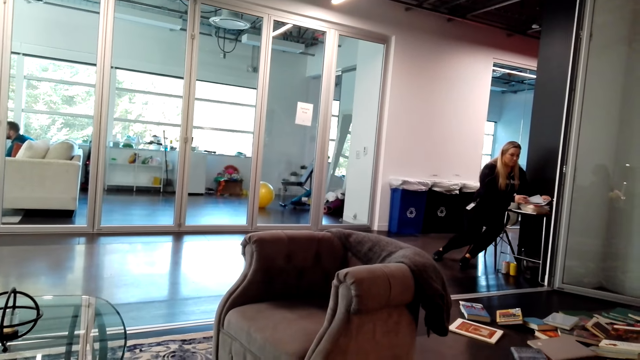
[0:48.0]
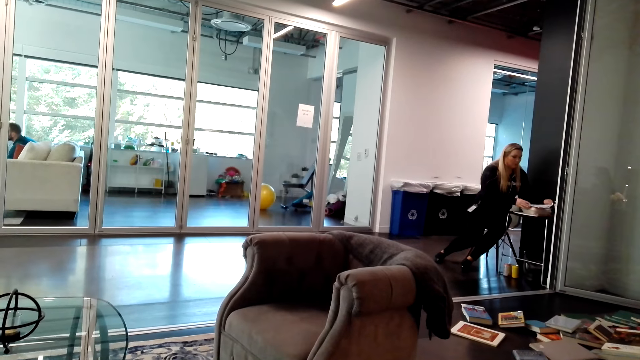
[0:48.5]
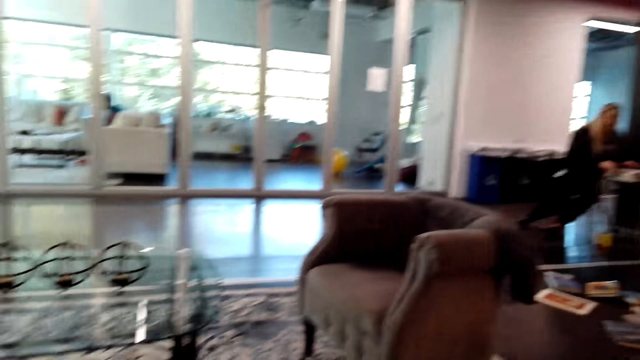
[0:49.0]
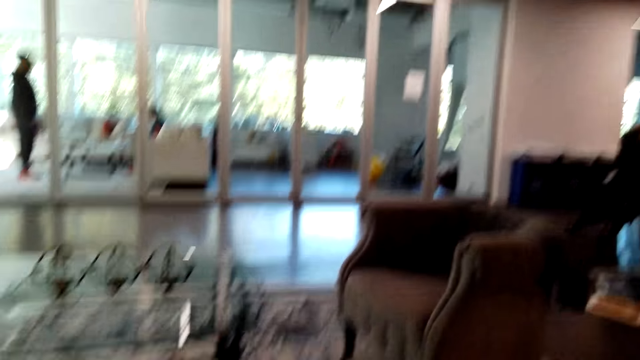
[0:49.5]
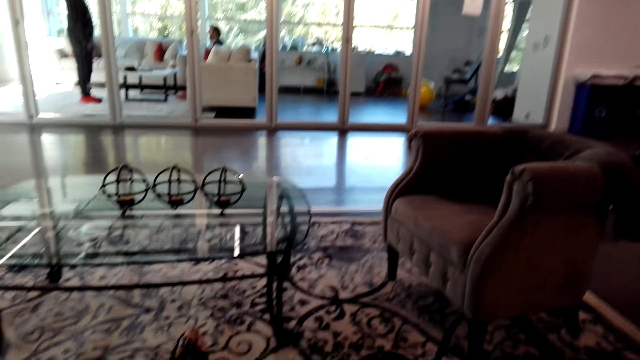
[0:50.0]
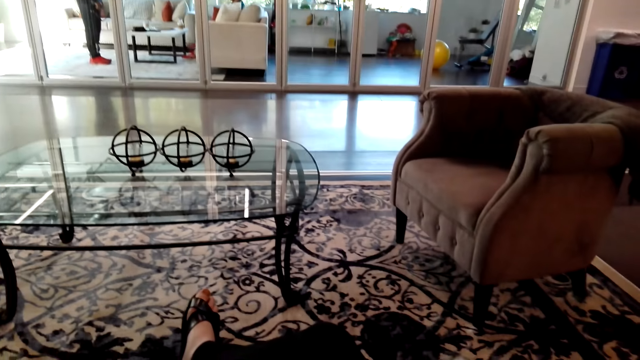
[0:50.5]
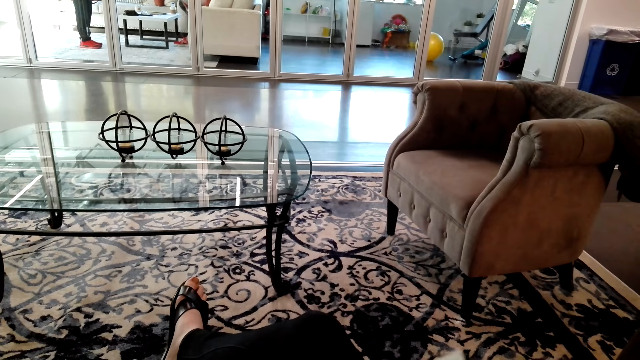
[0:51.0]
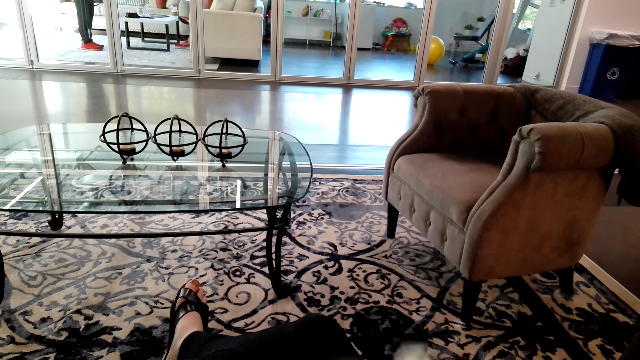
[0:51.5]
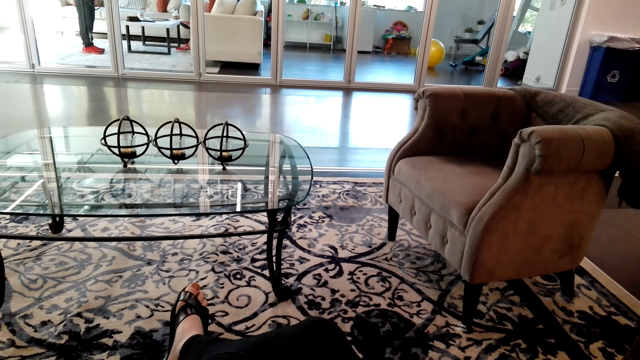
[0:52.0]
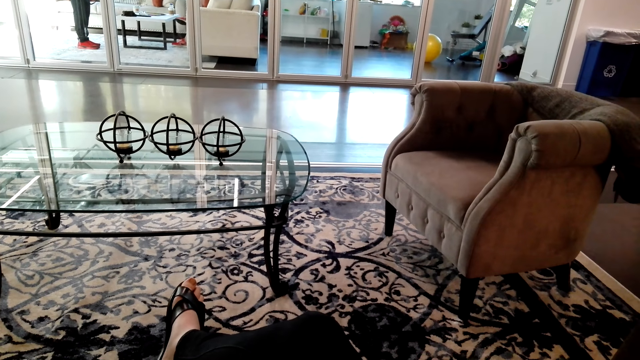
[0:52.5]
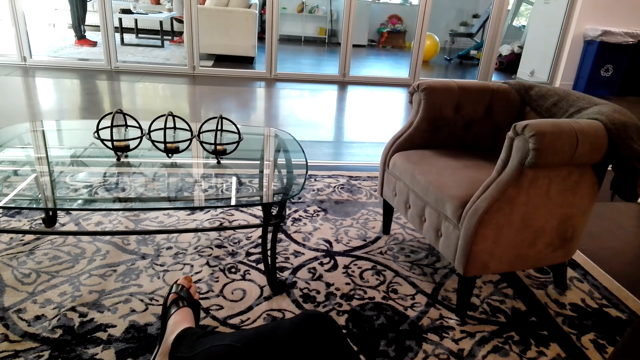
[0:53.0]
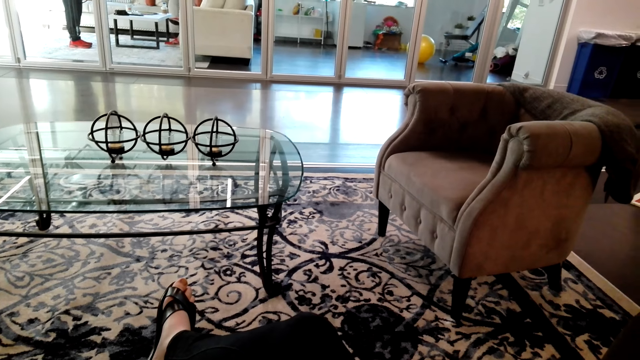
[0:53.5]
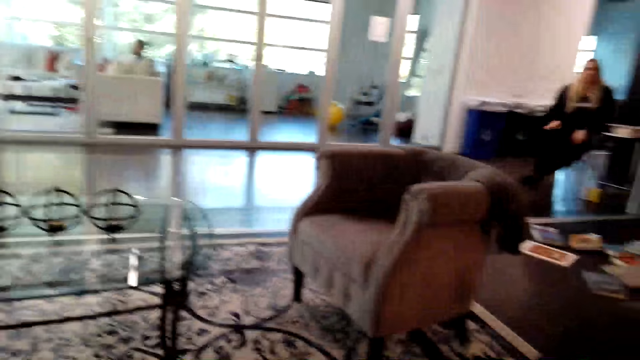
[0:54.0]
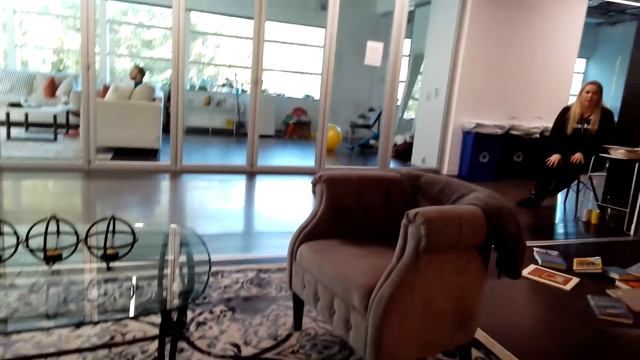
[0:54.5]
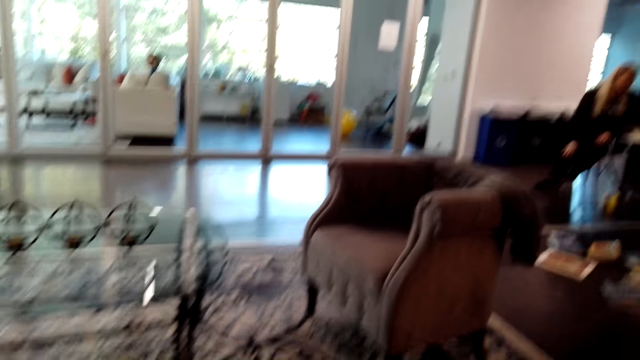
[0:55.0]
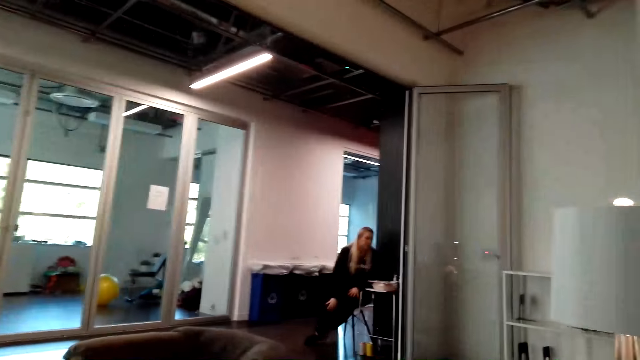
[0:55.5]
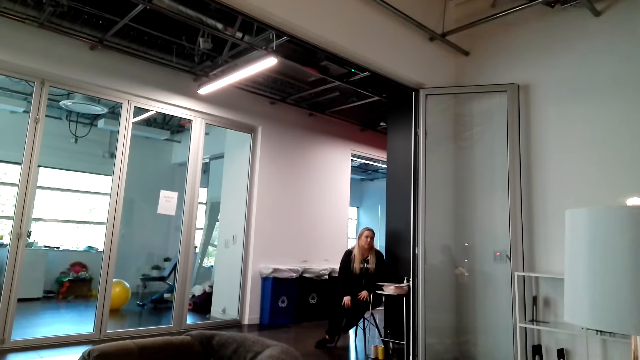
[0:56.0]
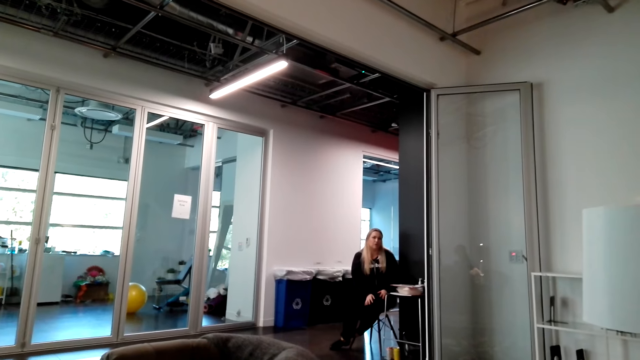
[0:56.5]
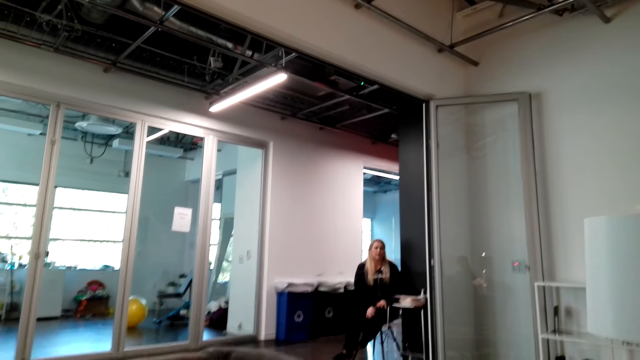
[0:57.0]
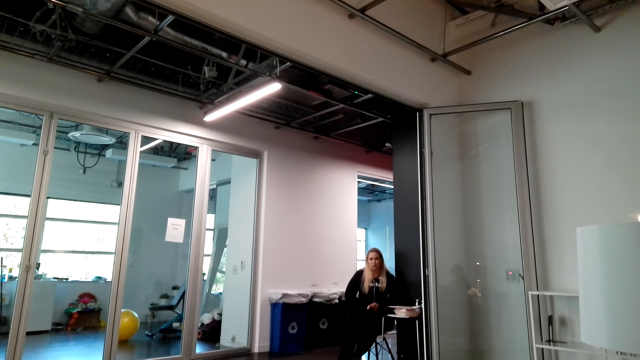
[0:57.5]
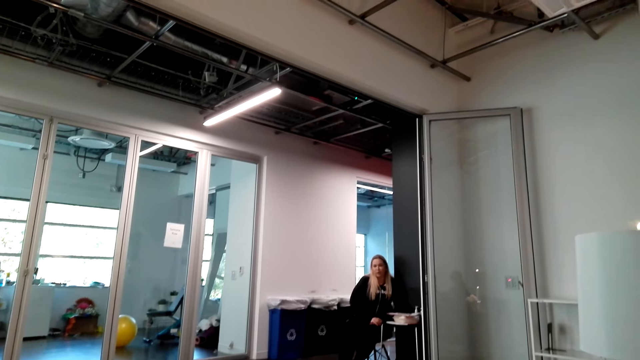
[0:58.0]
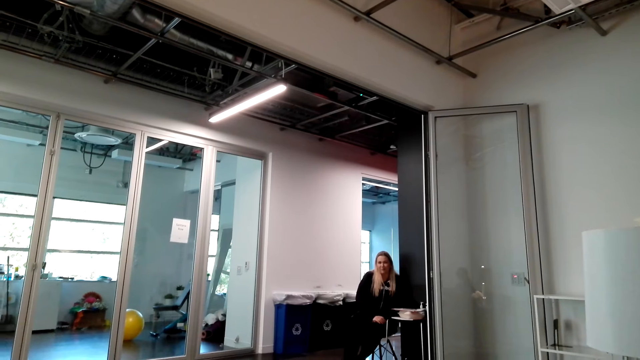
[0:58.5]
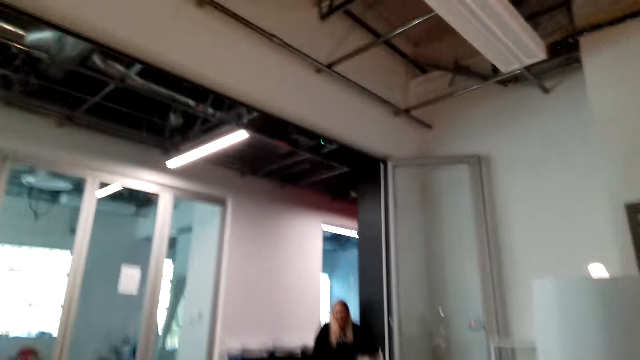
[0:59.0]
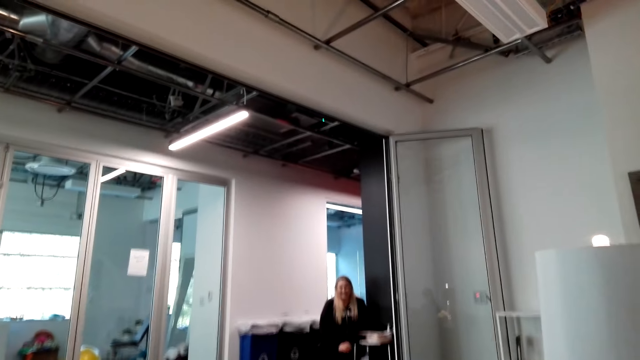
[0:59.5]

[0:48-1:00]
A woman speaks to the camera wearer. The camera wearer looks at the woman. The woman speaks to the camera wearer. The camera wearer looks at the woman. The woman speaks to the camera wearer.

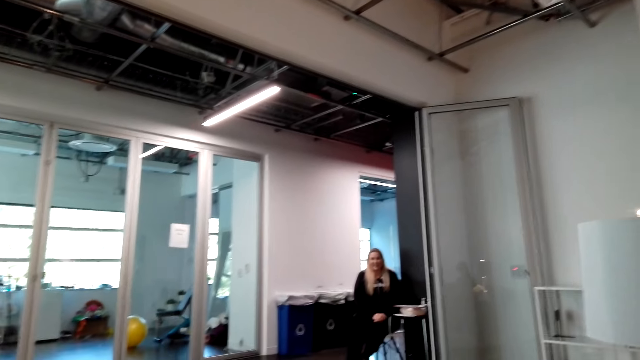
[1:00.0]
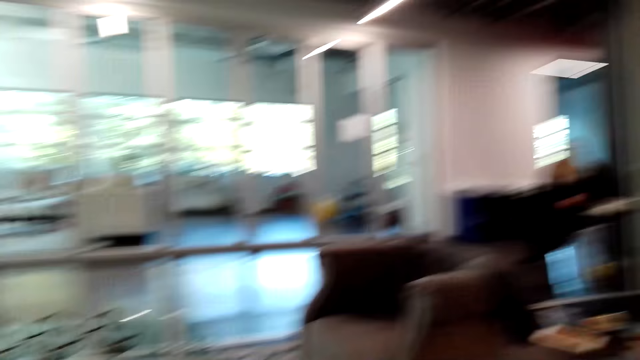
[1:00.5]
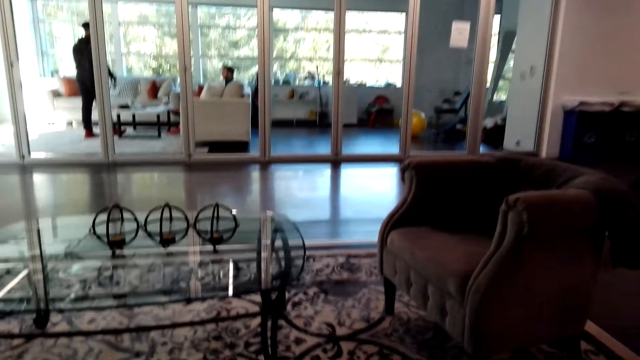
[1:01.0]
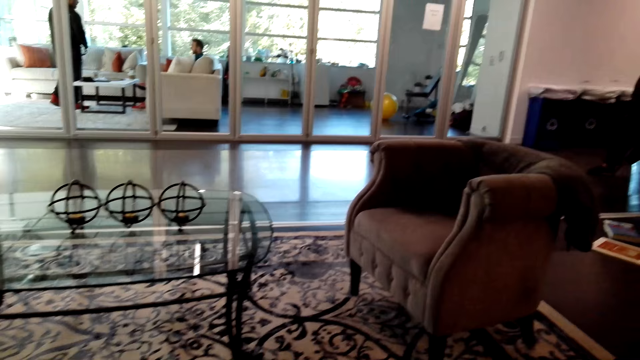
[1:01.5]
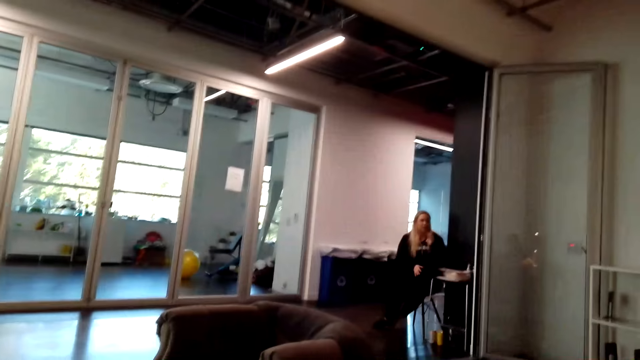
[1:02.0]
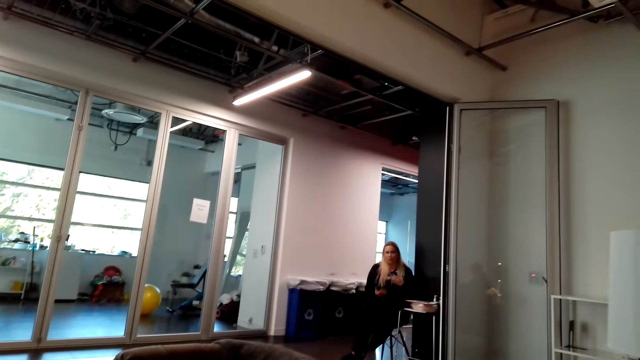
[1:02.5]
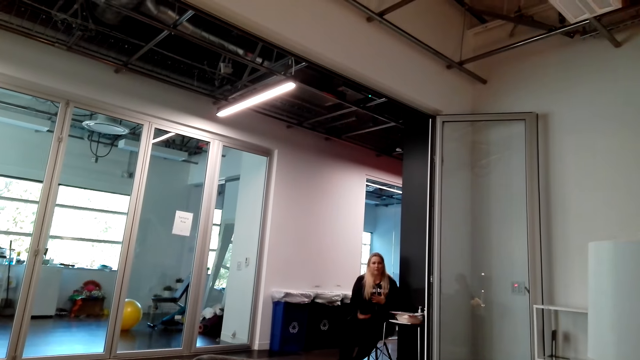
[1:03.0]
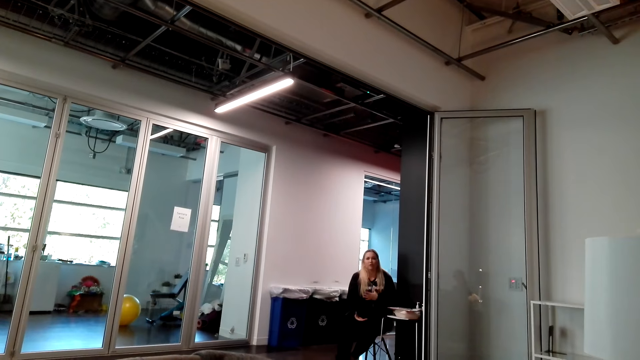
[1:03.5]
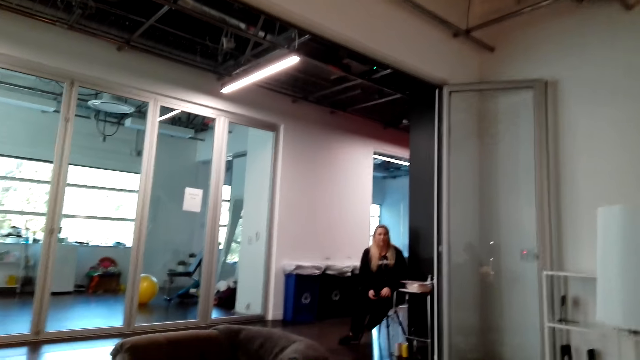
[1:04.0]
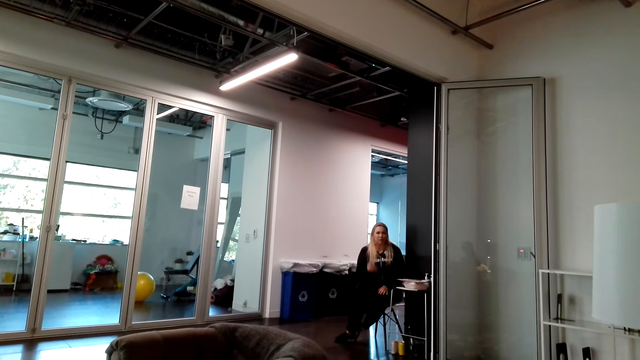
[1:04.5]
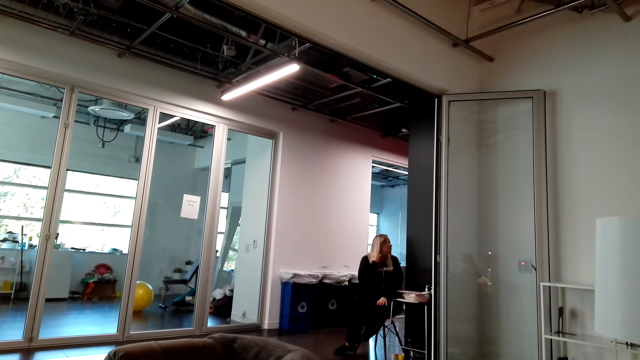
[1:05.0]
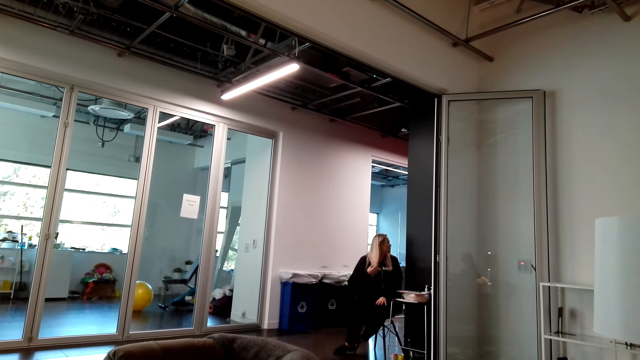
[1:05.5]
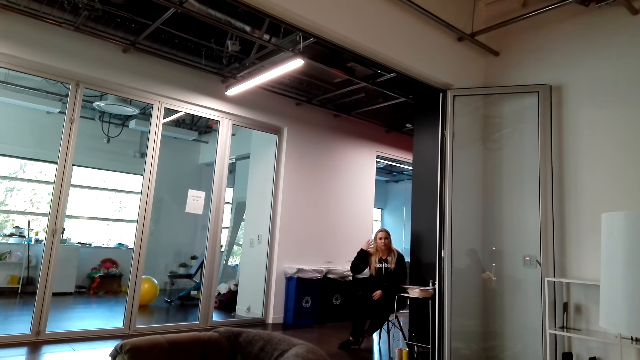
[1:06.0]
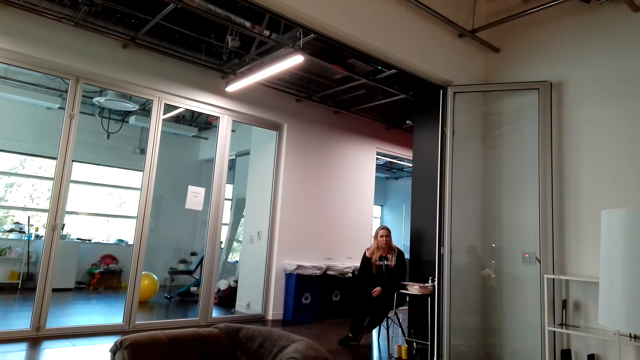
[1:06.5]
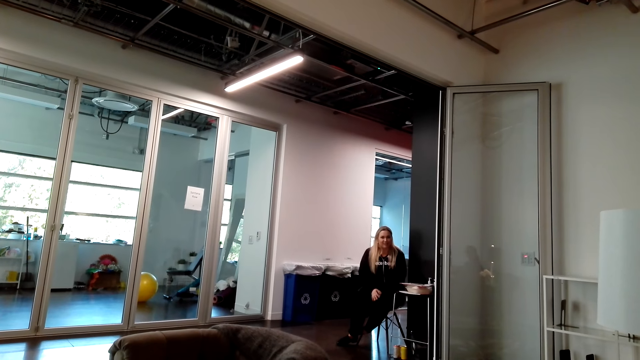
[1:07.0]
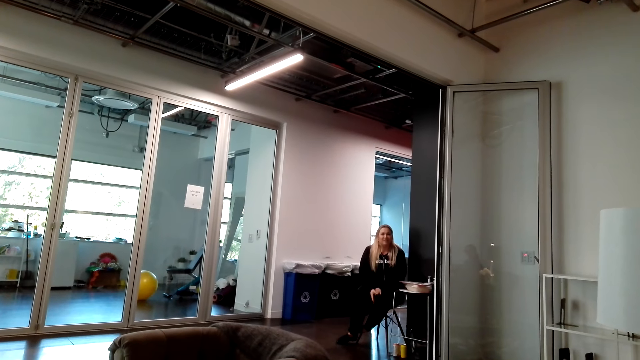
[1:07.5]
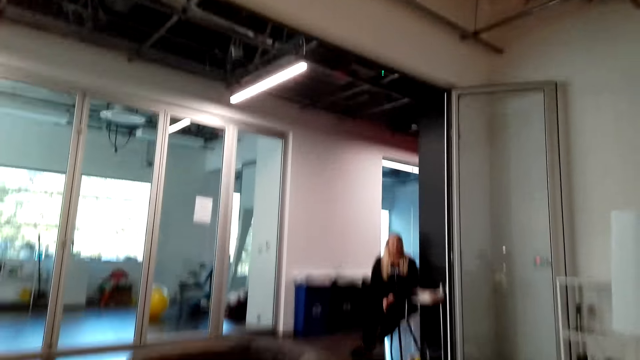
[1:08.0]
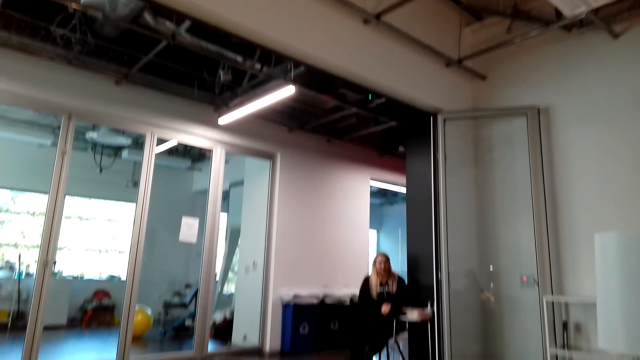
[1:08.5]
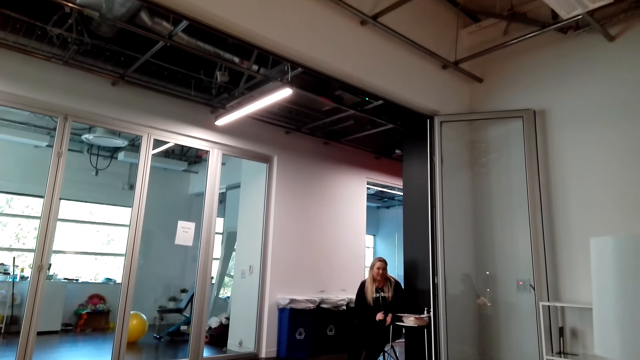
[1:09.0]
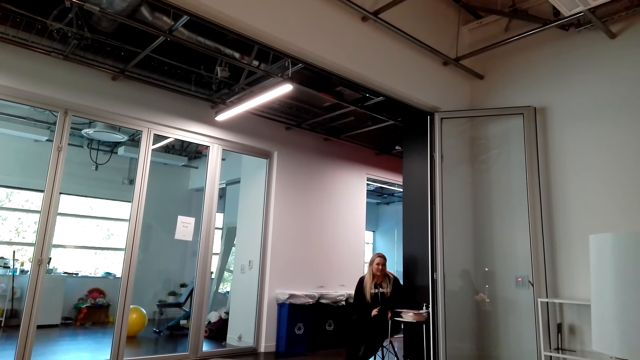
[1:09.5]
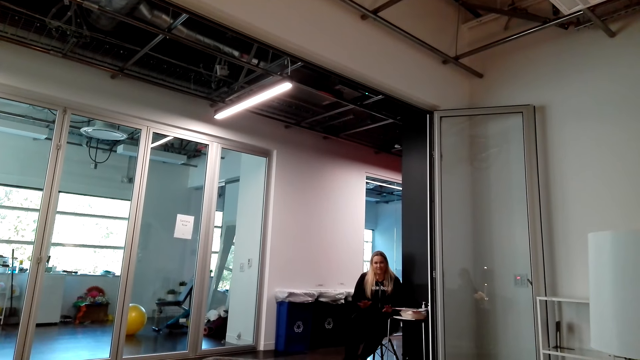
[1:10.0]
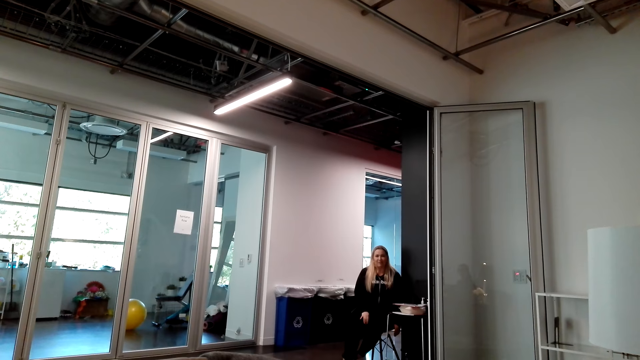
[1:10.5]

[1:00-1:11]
The camera wearer explains using hands.
